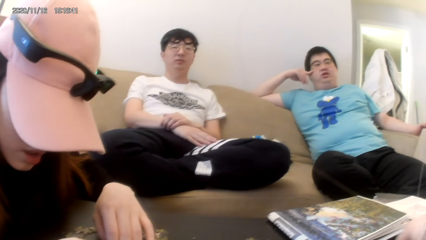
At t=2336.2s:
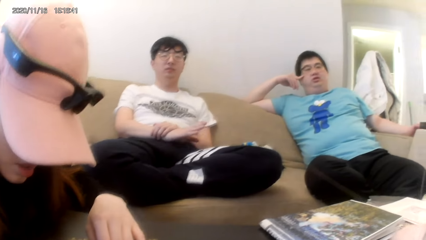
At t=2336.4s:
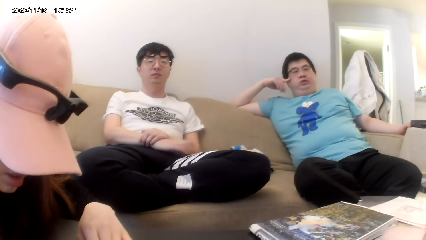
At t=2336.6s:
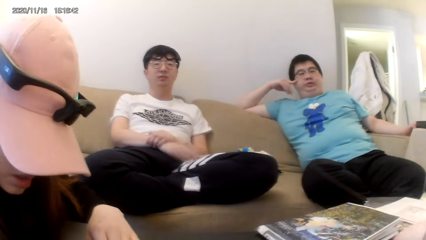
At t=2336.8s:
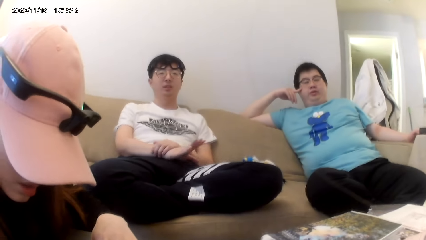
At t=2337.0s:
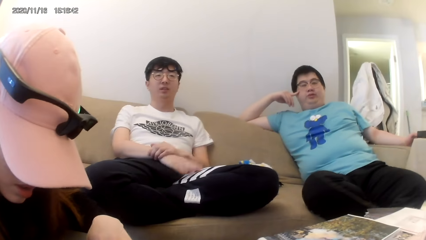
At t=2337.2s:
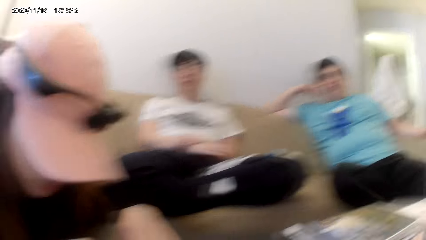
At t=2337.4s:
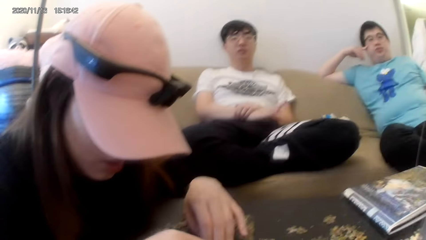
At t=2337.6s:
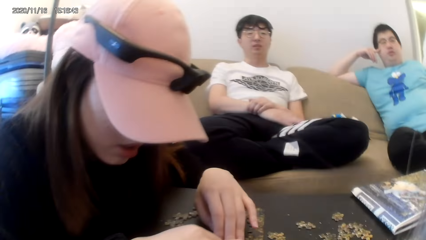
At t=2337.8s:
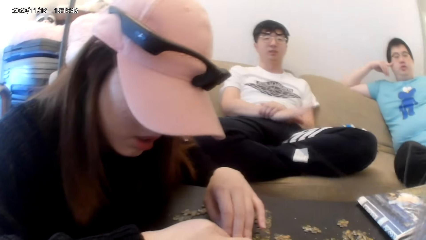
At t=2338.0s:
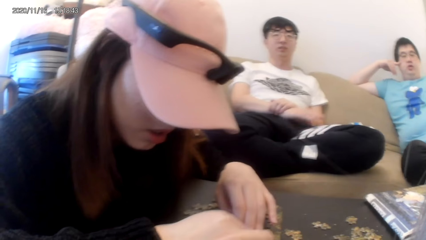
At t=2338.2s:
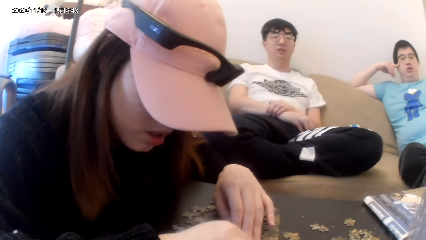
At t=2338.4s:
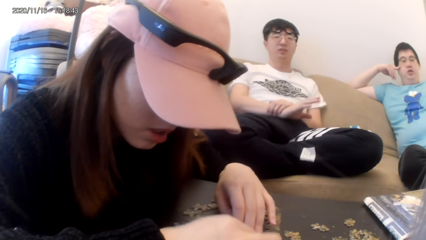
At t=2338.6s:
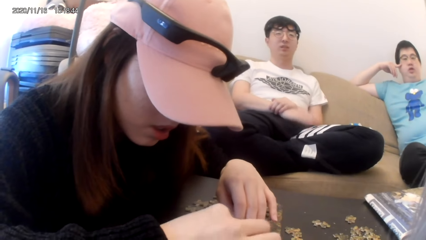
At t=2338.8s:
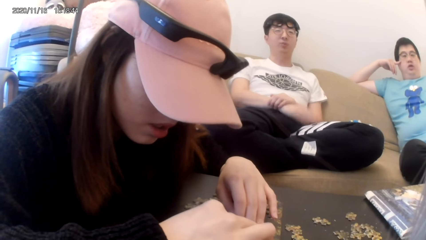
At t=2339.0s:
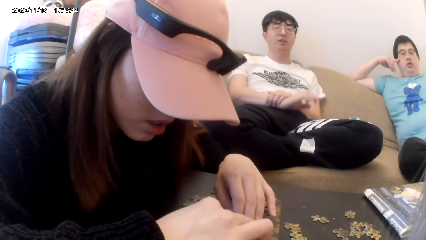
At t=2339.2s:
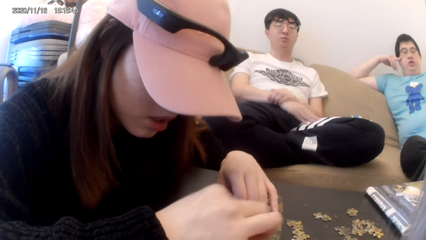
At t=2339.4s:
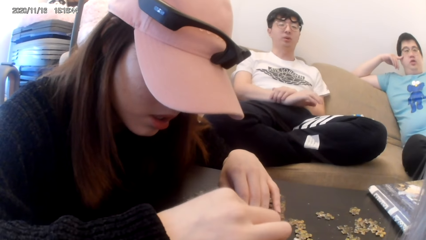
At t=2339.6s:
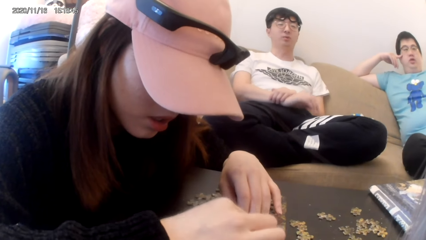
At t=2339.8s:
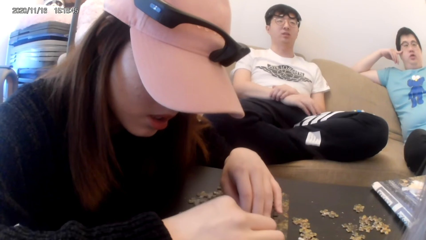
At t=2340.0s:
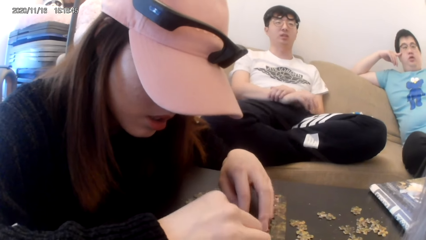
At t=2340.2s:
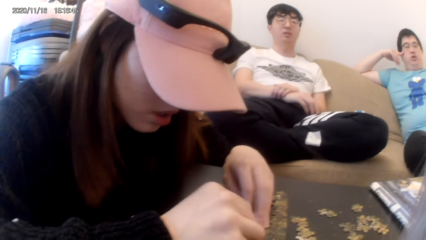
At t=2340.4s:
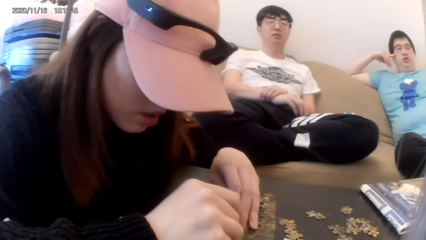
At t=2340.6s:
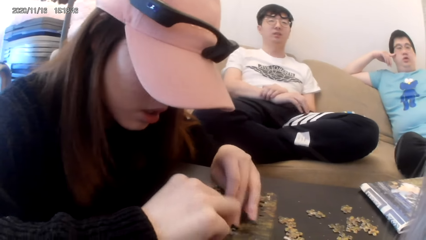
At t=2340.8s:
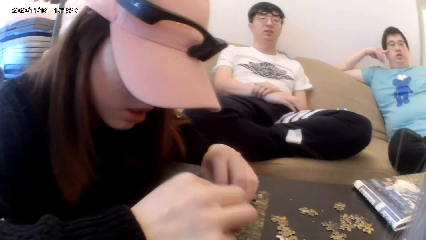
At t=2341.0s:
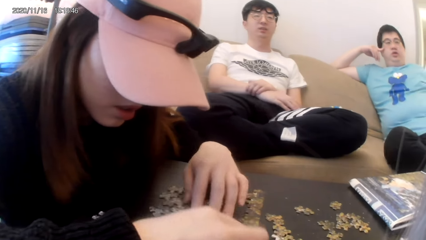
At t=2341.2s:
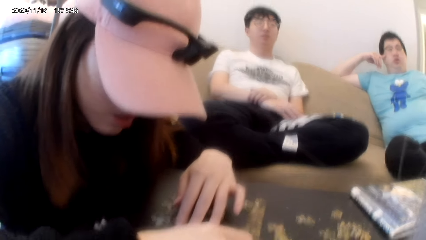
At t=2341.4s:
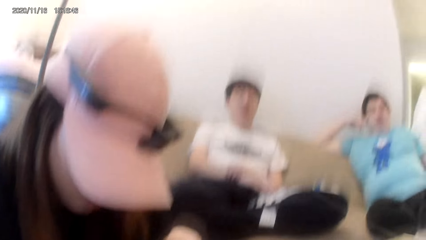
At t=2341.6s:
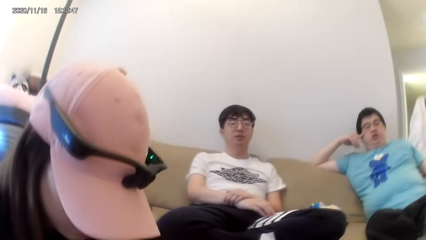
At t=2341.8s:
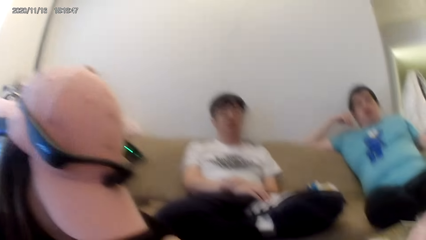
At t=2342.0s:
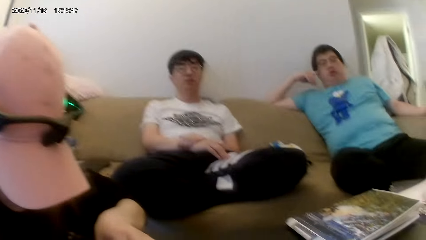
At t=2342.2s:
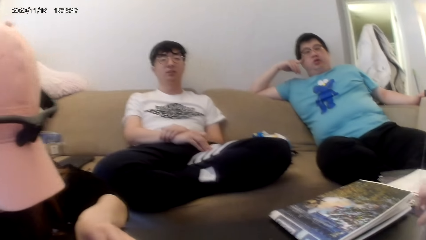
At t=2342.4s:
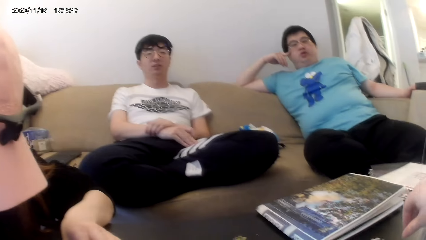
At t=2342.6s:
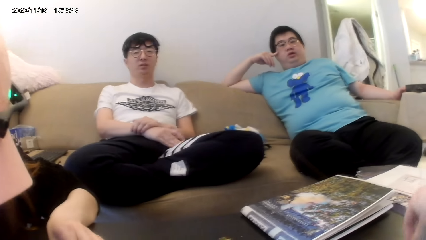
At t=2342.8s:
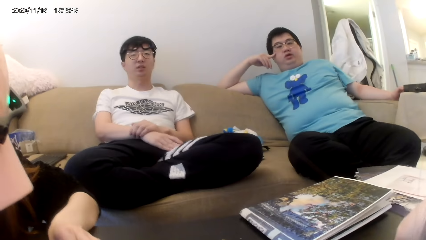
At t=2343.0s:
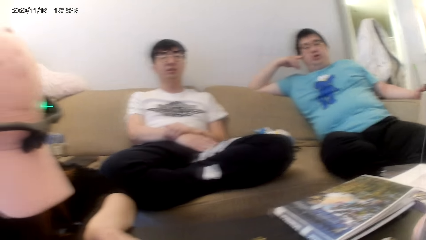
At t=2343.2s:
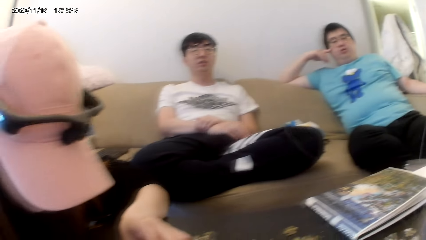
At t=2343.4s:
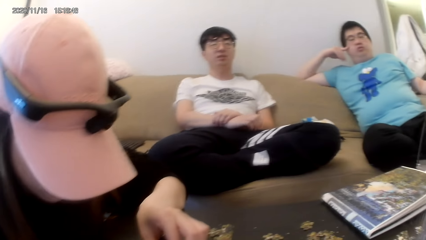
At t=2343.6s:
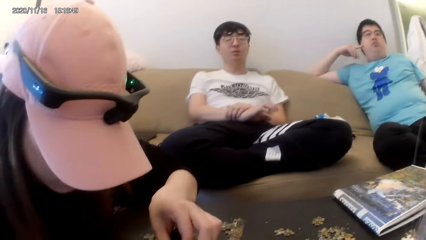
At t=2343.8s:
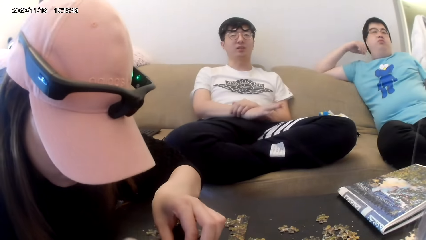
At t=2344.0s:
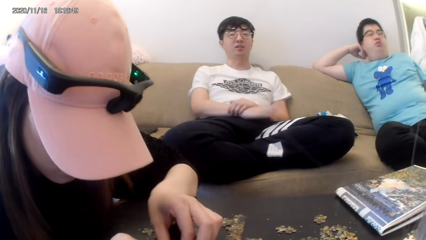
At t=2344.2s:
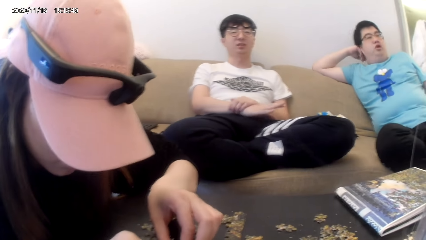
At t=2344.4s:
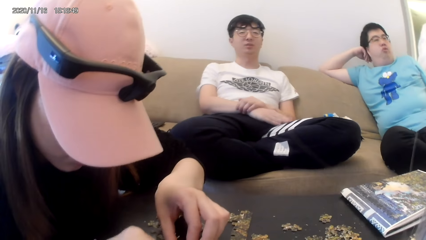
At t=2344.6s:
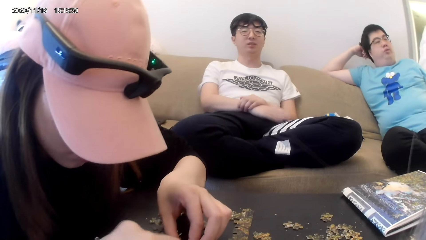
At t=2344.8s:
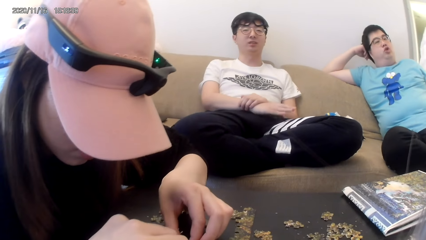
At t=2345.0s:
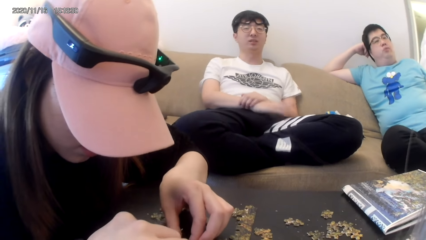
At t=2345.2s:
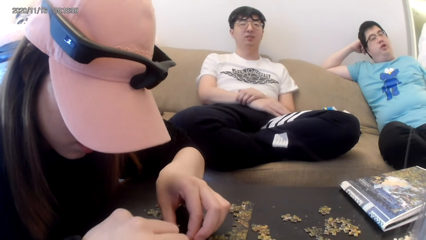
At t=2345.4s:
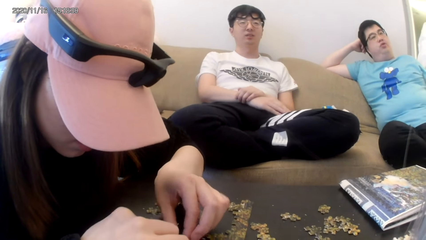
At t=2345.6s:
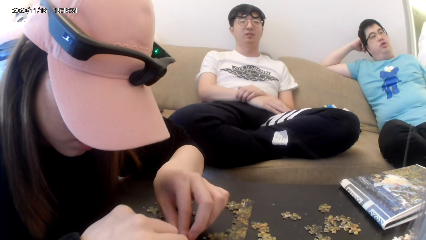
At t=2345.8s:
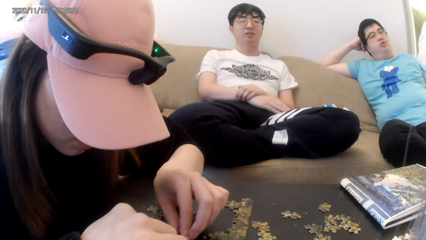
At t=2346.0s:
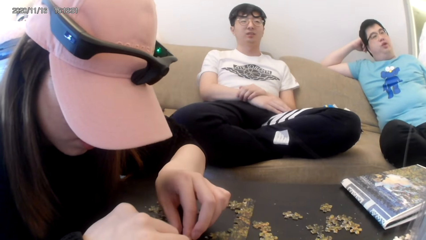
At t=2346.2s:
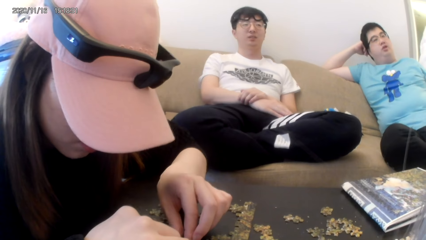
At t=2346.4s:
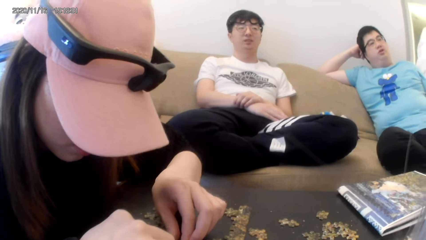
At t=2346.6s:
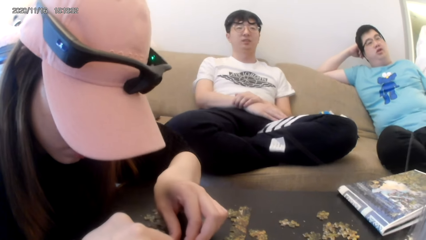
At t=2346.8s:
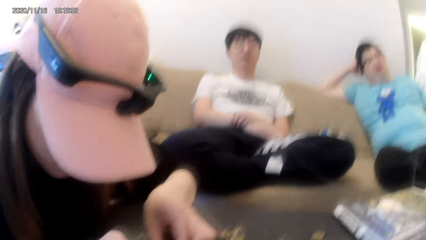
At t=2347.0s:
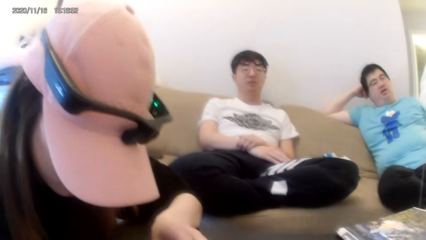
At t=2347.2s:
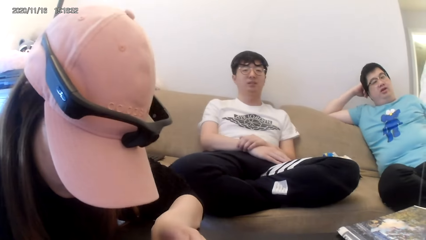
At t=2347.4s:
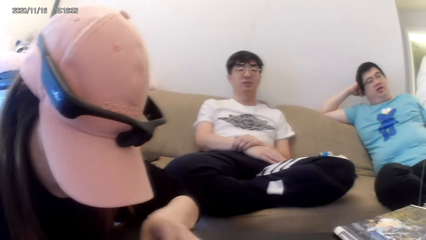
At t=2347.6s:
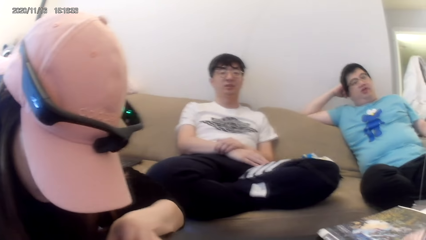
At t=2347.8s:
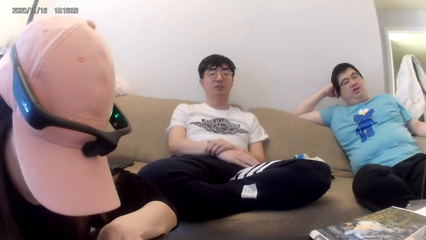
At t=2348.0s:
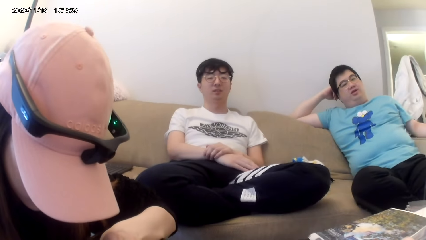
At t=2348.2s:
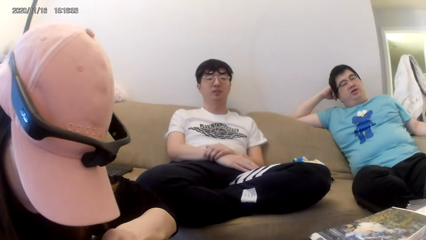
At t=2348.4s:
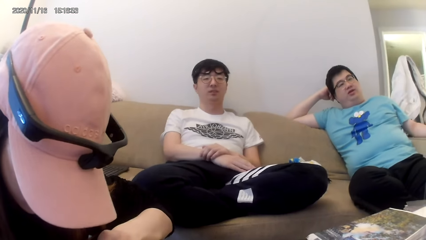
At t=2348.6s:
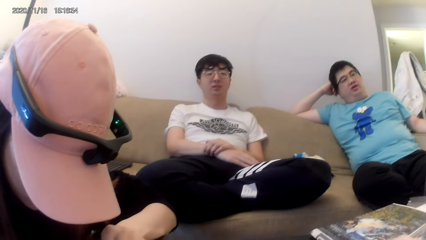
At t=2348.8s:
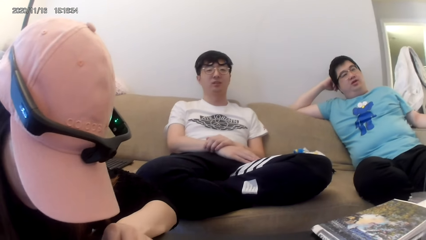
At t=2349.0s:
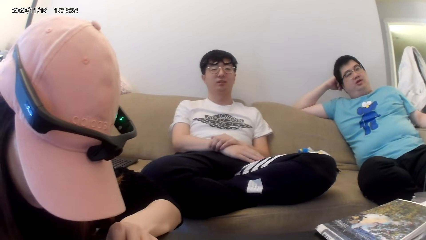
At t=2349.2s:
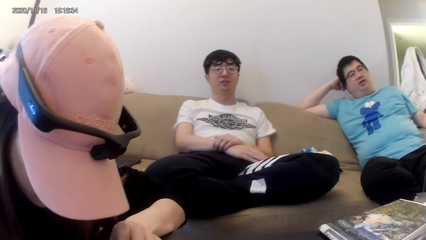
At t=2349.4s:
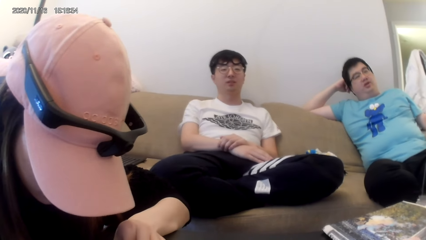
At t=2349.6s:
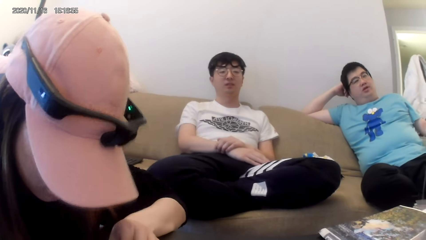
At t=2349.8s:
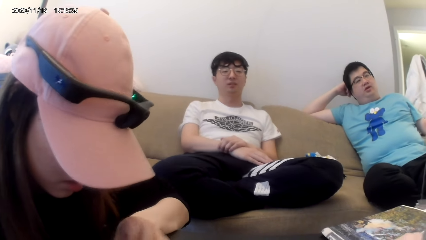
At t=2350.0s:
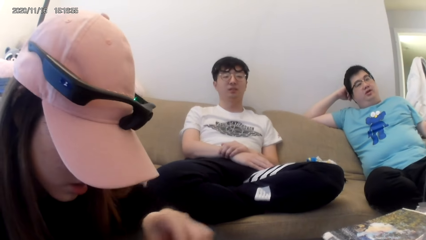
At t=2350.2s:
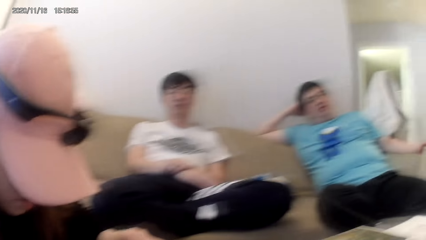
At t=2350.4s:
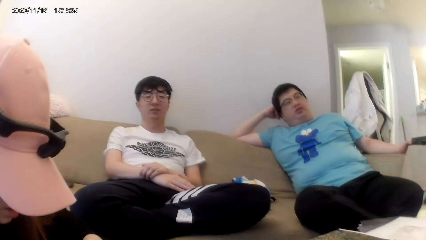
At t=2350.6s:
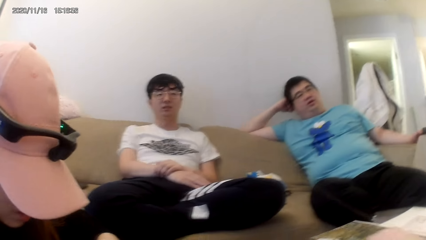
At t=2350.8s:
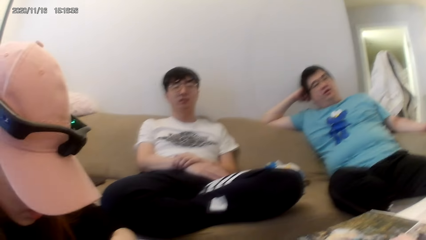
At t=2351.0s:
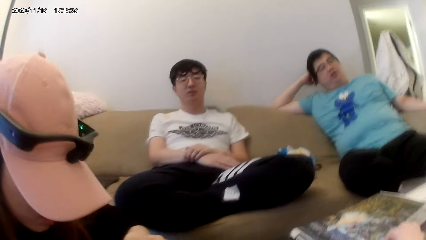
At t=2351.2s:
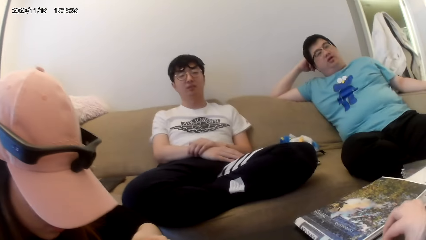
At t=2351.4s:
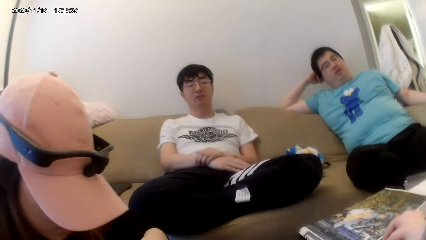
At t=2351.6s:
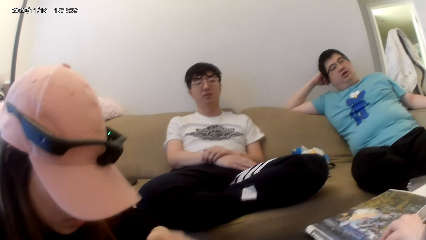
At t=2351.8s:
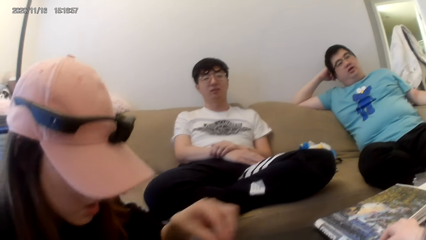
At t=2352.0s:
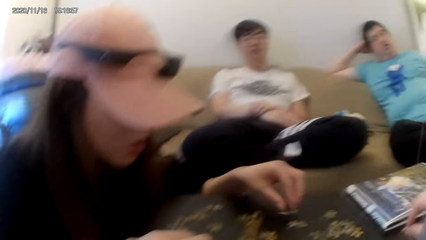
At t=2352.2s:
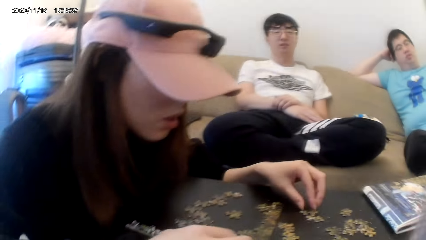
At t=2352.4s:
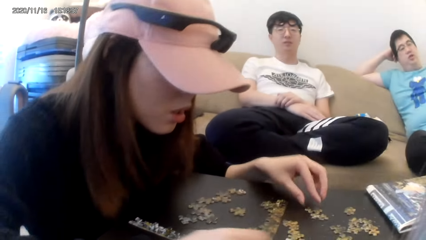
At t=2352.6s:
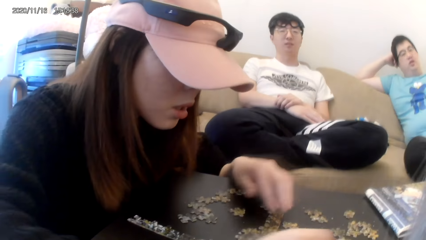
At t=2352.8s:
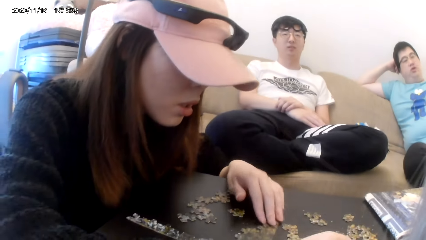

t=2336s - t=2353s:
The camera wearer dialogues with a person. They play a jigsaw puzzle.
